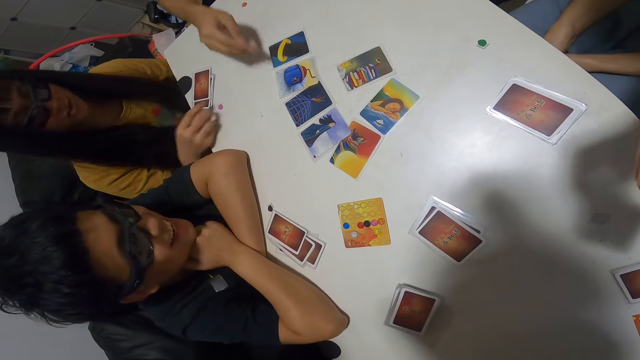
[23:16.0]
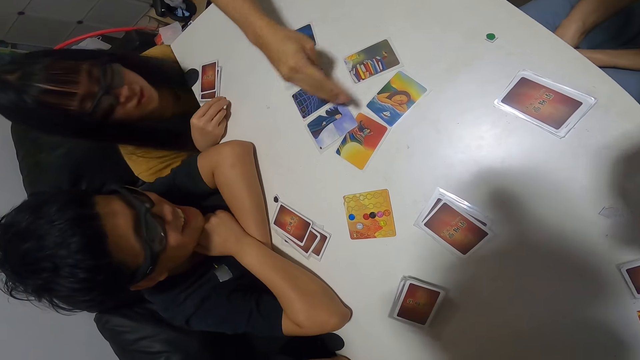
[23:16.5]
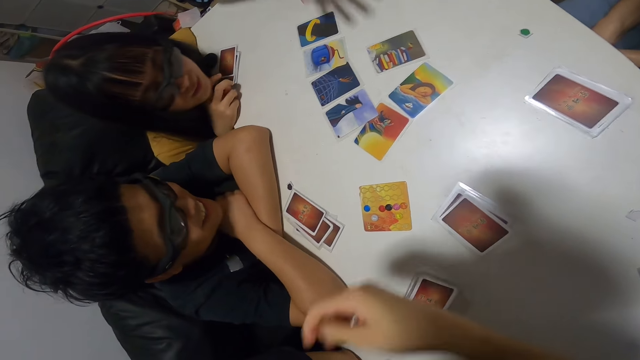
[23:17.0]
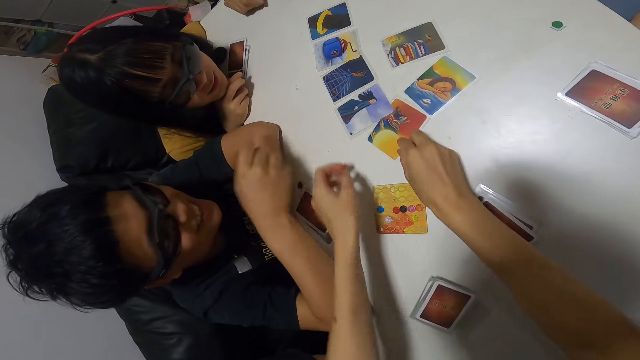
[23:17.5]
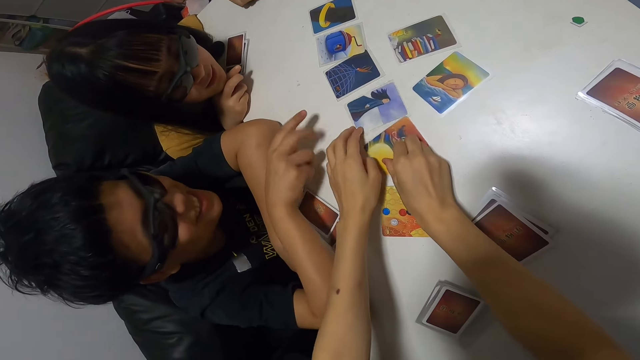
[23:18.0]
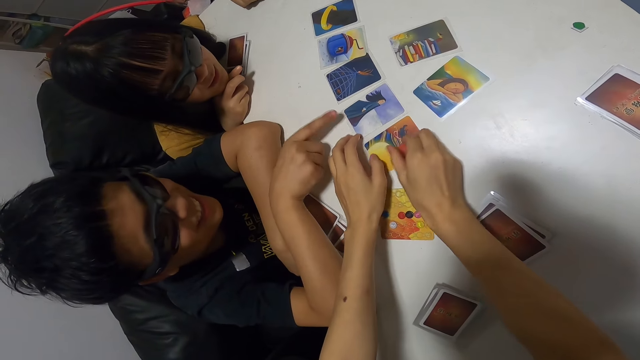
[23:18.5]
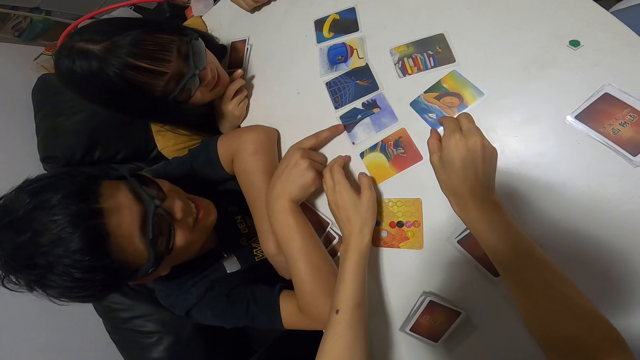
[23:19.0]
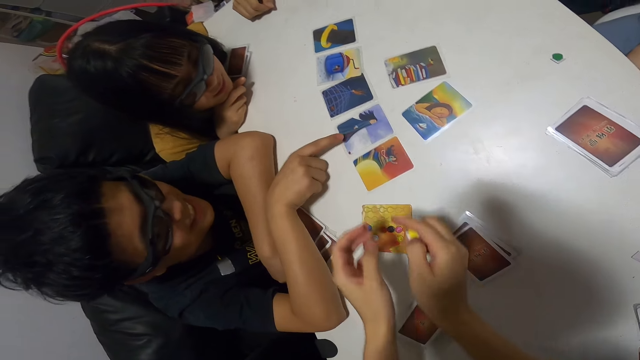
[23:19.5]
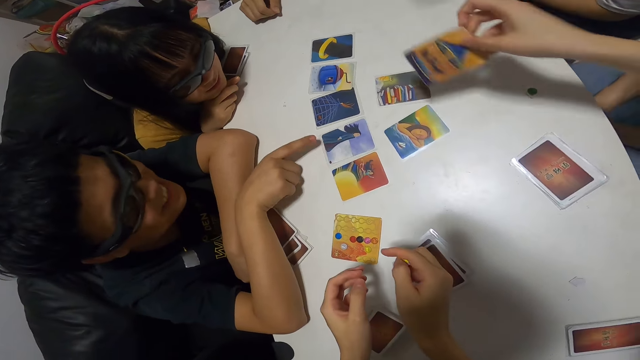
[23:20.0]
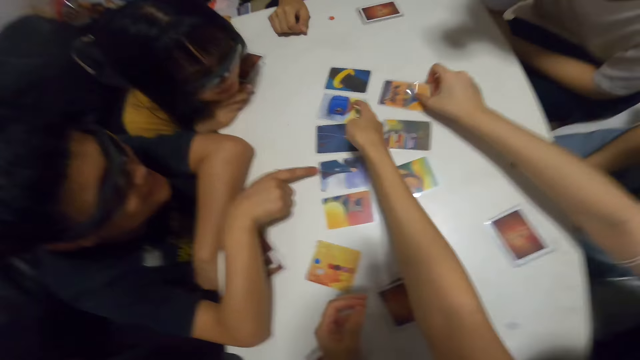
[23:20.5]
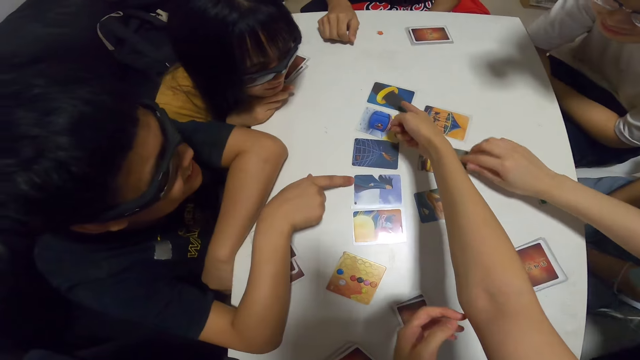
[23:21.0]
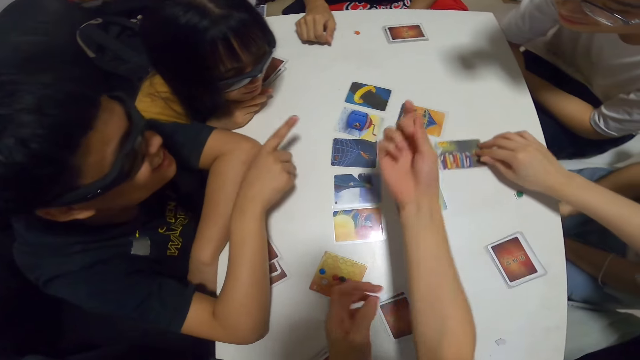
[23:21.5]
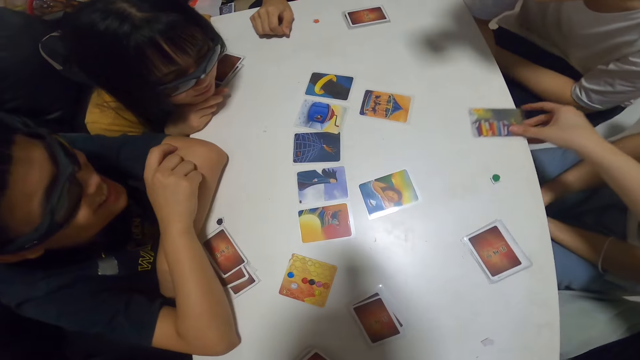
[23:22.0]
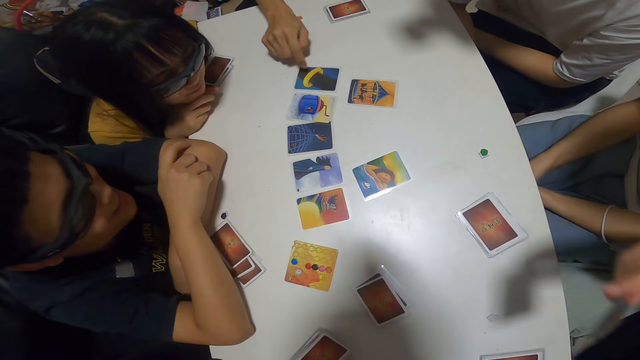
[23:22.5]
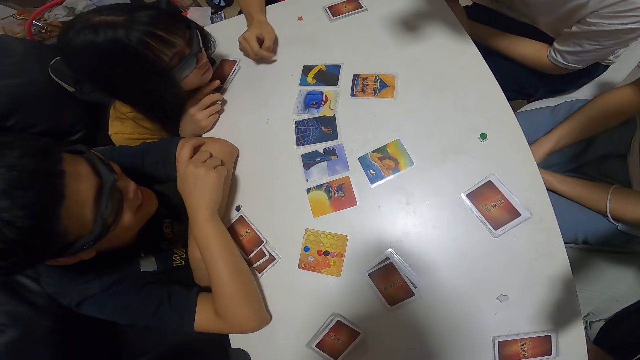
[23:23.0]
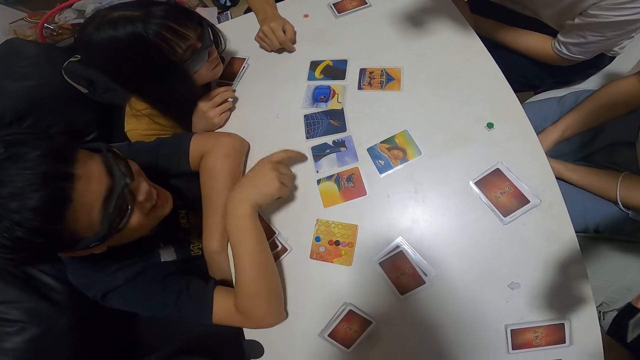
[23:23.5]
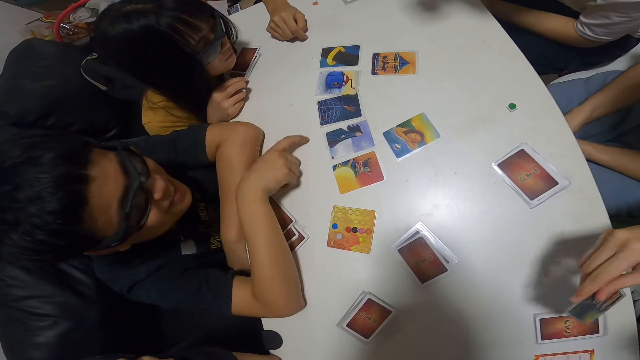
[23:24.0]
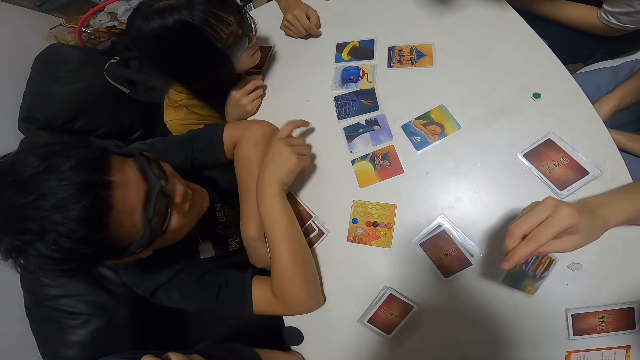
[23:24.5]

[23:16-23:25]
The camera wearer touches a card on the table. They put the cards on the table in order. A man points on a card. The camera wearer interacts with the group and points at a card on the table. A woman picks up a card.

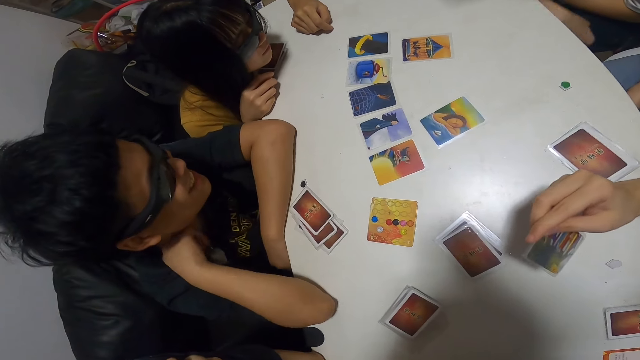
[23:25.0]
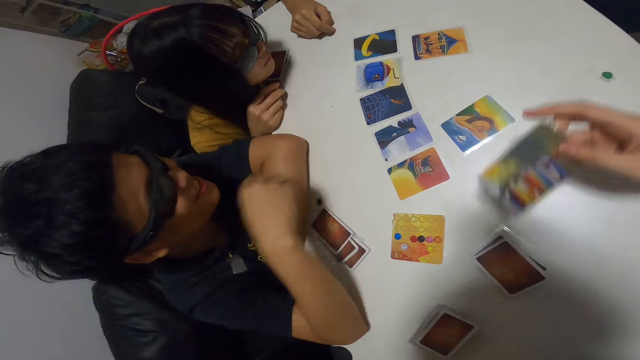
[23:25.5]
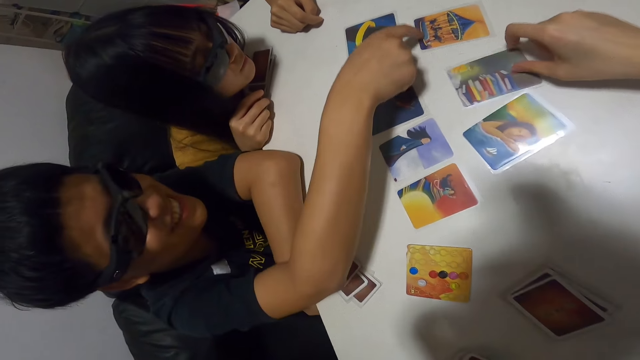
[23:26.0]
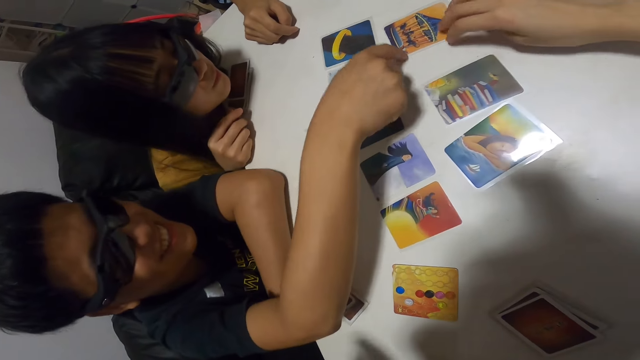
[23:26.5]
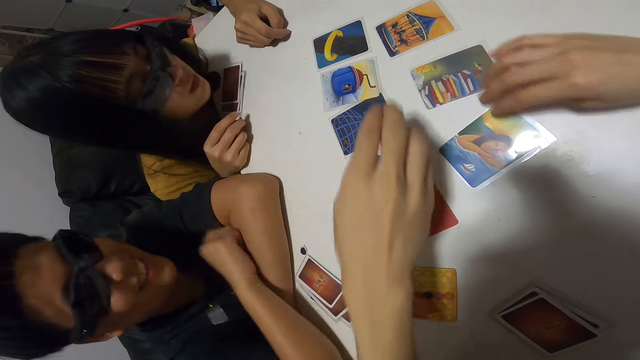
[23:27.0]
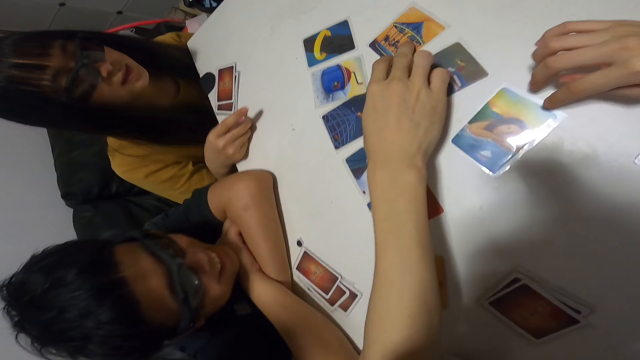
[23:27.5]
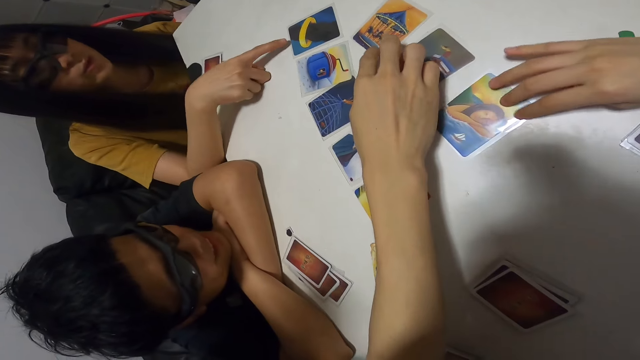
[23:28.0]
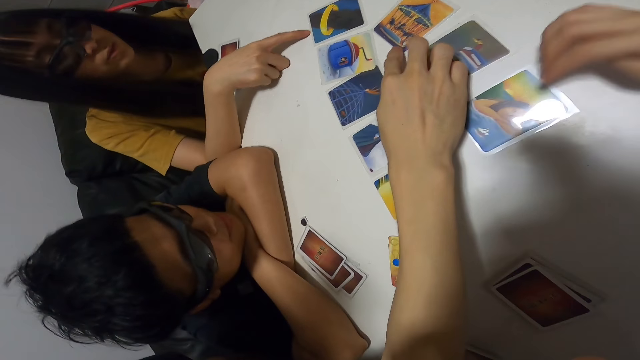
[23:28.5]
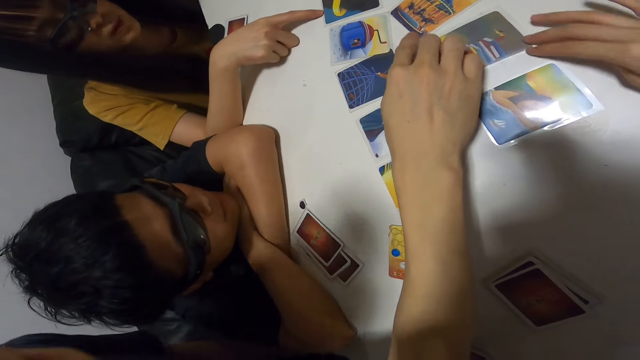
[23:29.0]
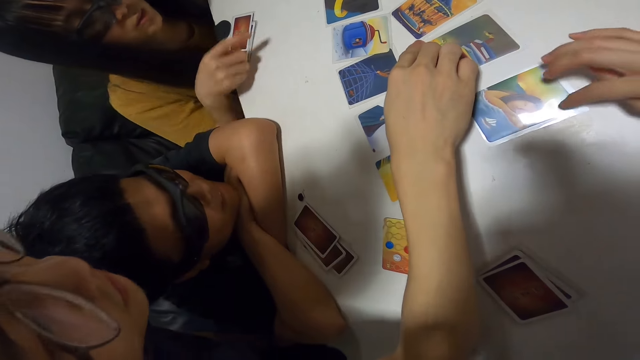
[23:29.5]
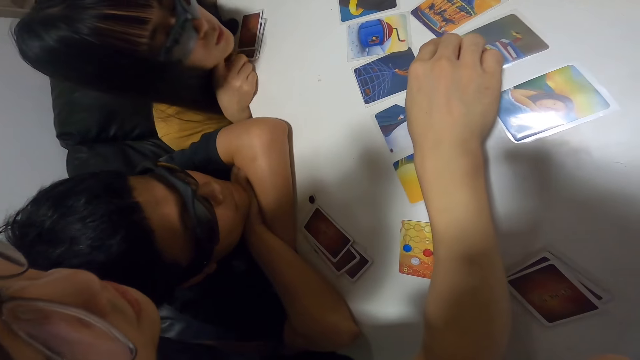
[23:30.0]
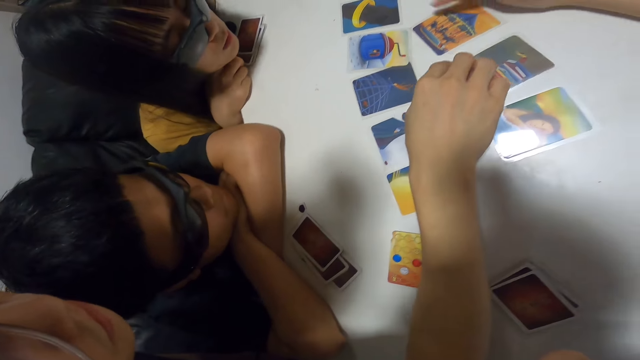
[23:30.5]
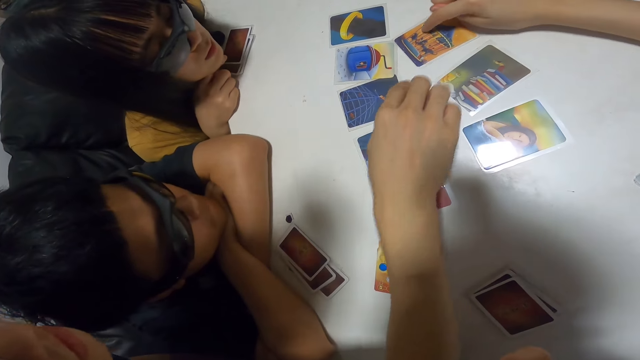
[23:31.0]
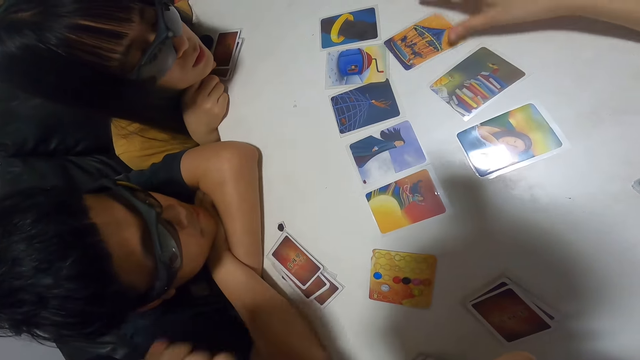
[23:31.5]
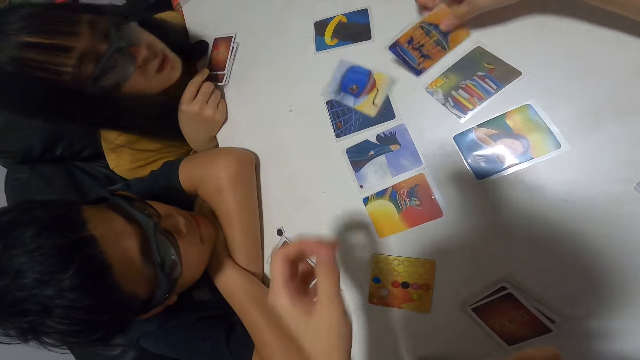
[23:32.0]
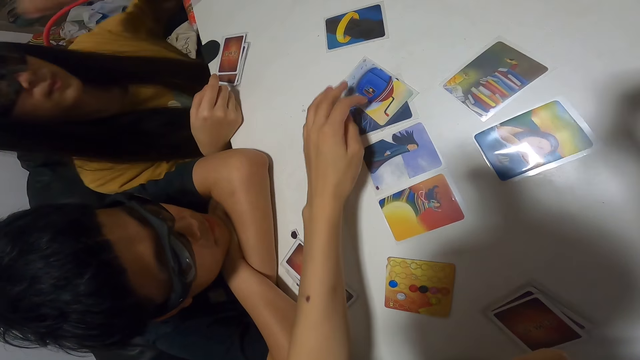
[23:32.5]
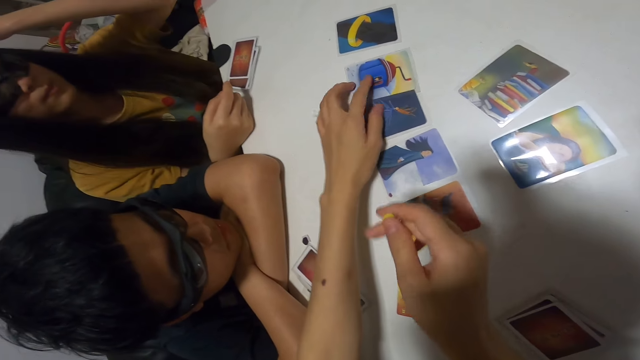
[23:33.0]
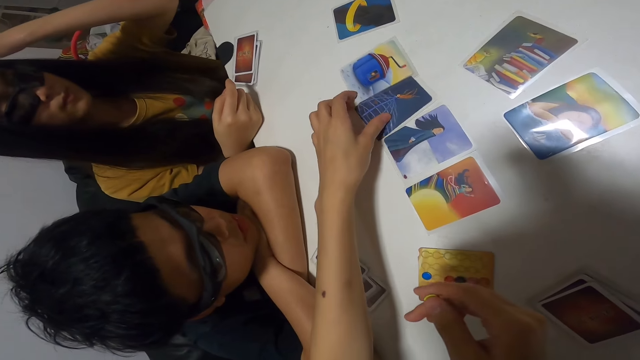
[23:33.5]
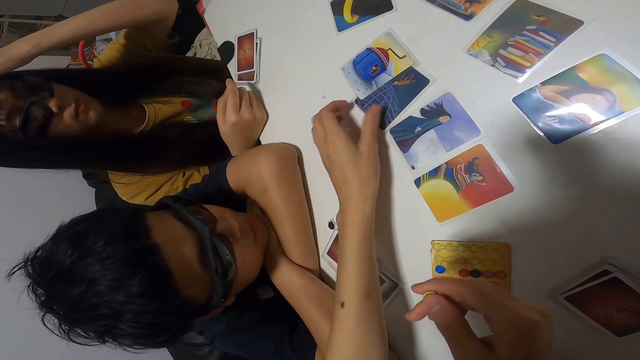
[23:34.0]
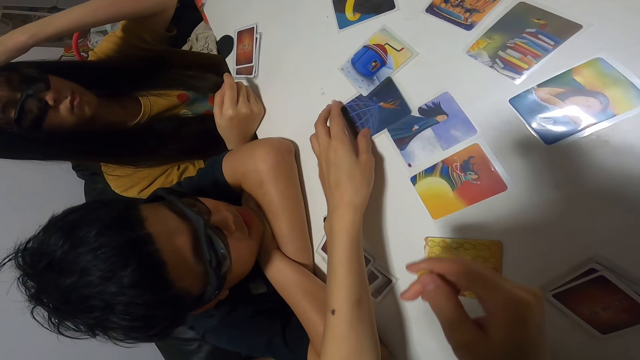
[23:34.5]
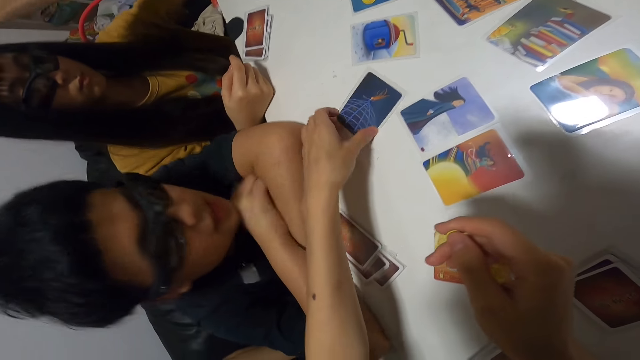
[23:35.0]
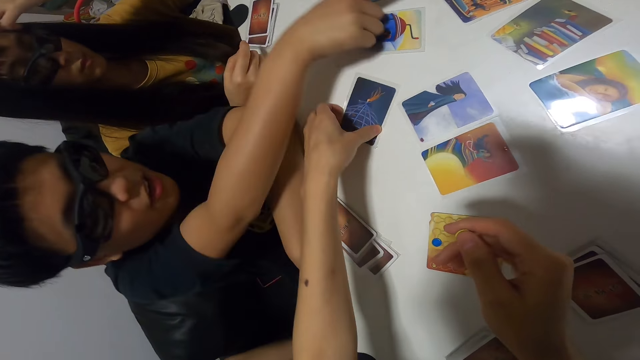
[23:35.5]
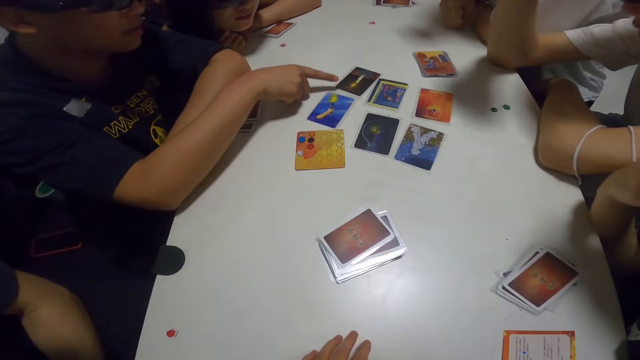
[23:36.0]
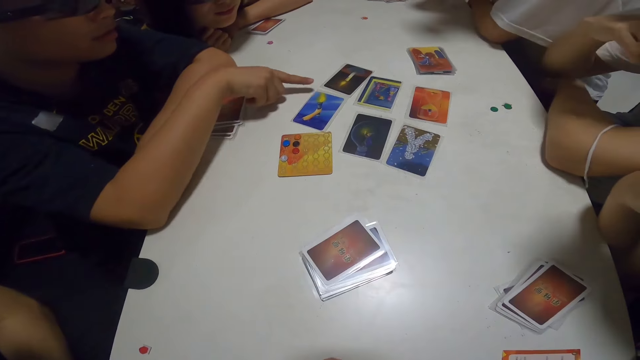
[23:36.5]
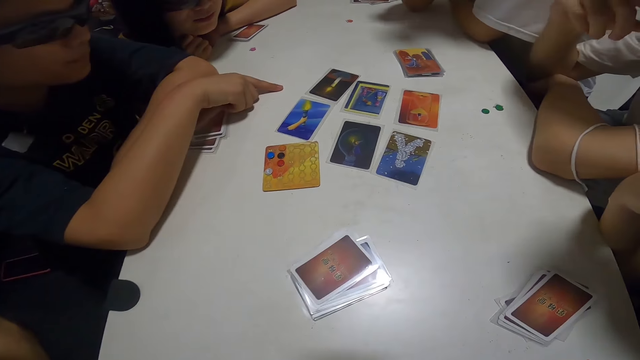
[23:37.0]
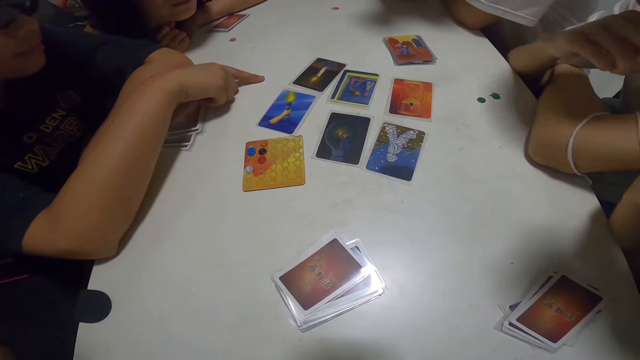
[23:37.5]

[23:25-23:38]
A woman puts the card on the table. A man places his finger on the cards. Another woman points on a card. The camera wearer interacts with the group.
